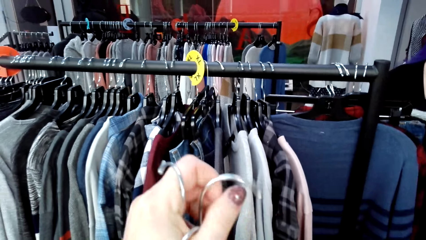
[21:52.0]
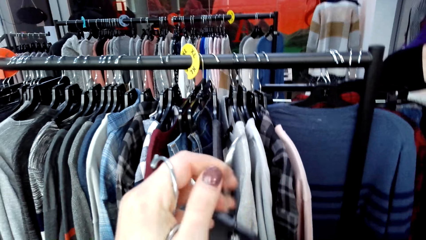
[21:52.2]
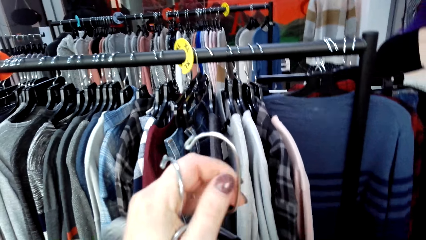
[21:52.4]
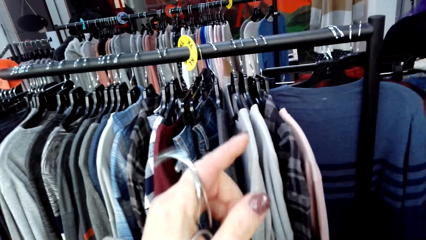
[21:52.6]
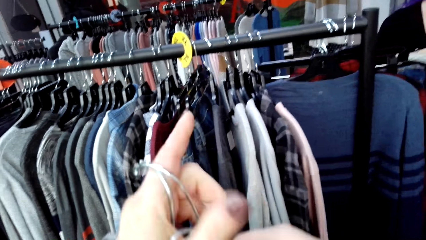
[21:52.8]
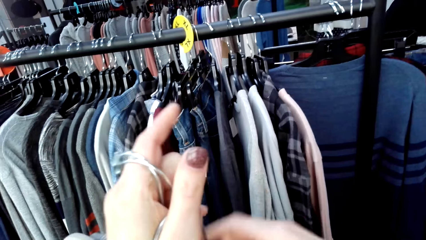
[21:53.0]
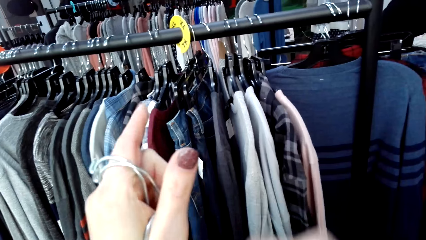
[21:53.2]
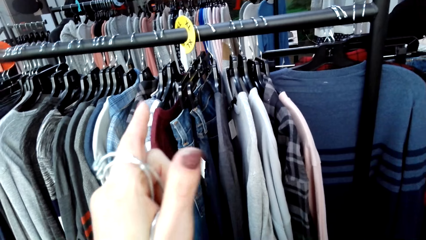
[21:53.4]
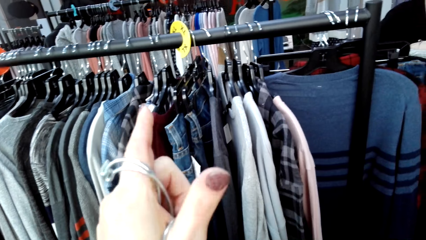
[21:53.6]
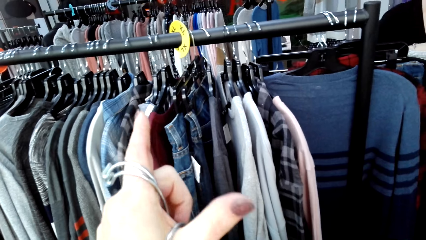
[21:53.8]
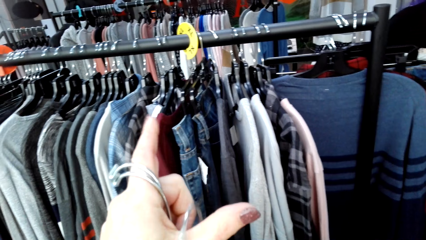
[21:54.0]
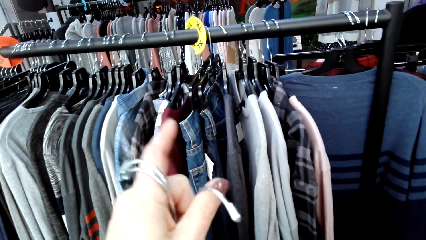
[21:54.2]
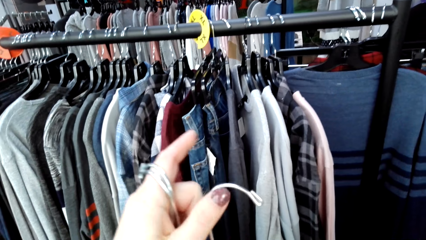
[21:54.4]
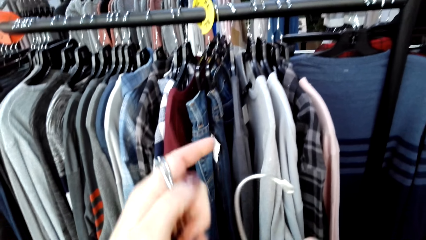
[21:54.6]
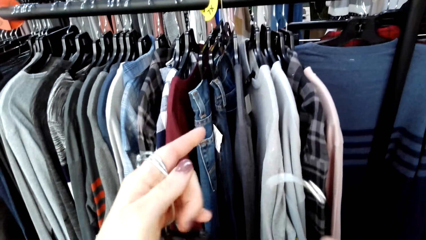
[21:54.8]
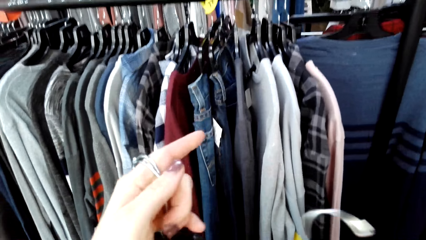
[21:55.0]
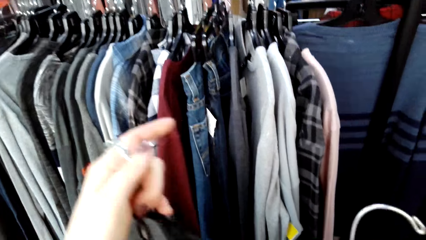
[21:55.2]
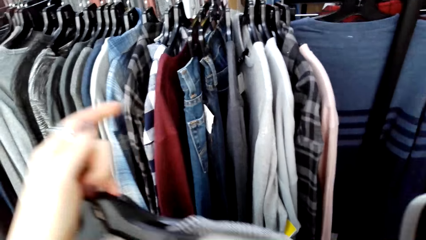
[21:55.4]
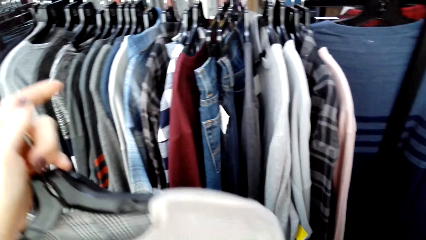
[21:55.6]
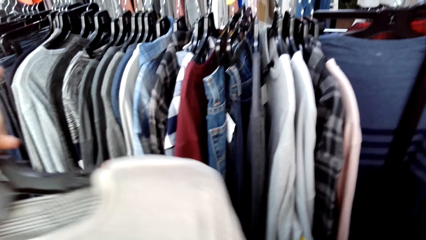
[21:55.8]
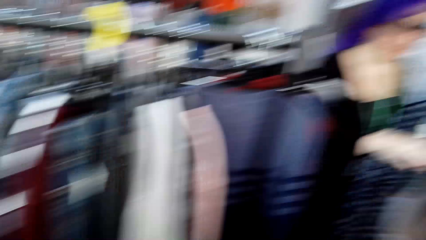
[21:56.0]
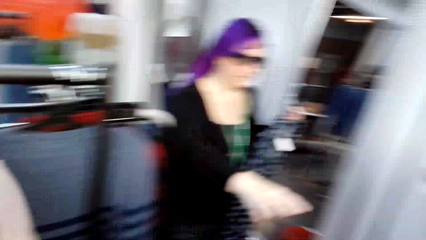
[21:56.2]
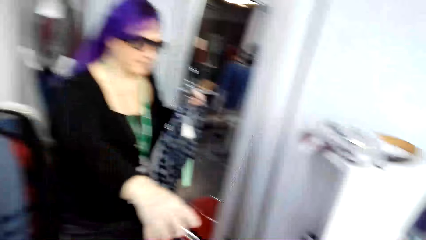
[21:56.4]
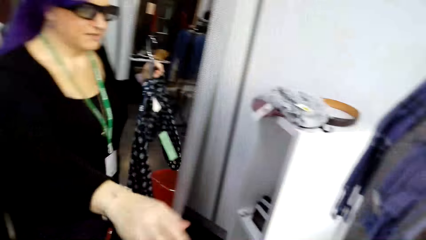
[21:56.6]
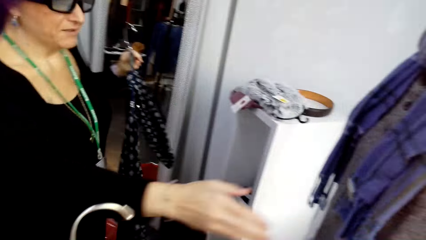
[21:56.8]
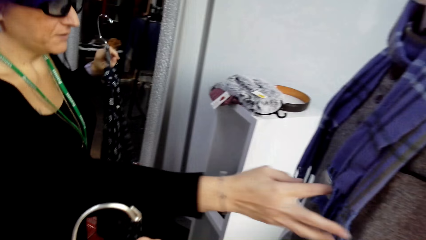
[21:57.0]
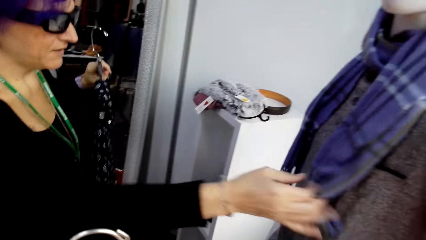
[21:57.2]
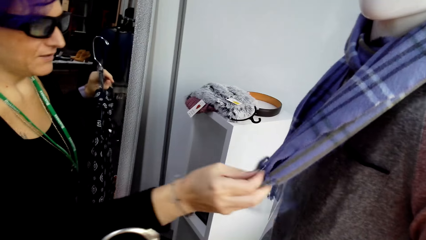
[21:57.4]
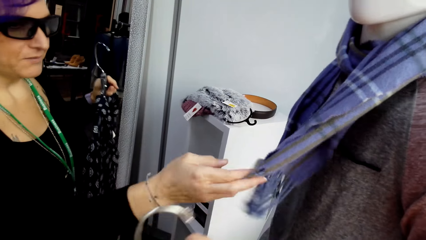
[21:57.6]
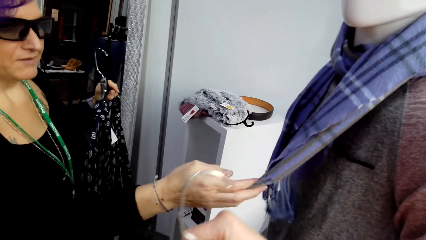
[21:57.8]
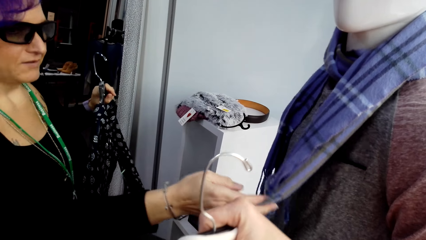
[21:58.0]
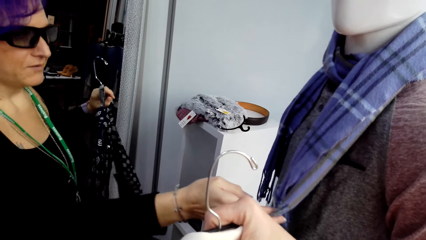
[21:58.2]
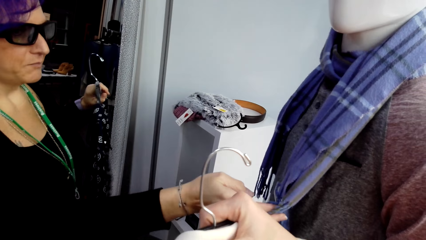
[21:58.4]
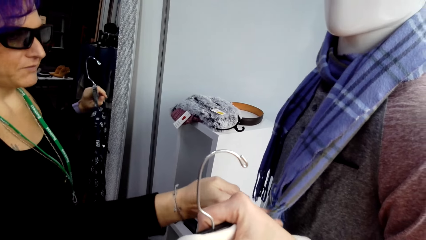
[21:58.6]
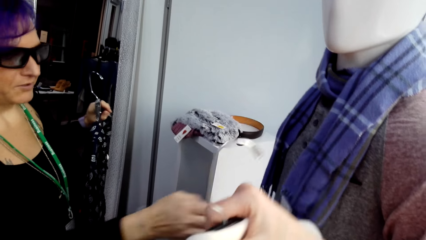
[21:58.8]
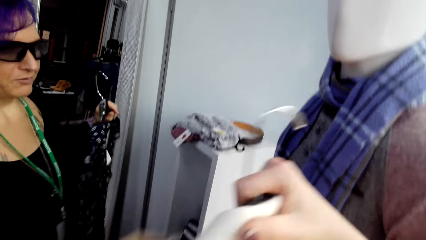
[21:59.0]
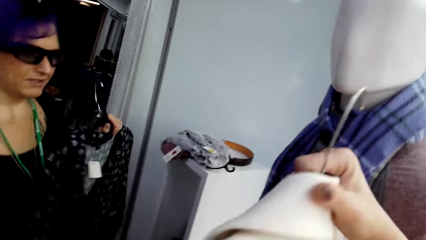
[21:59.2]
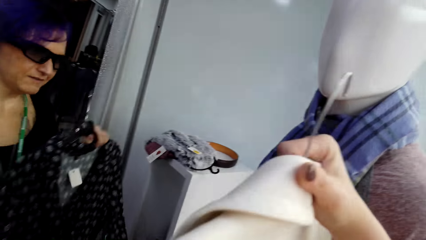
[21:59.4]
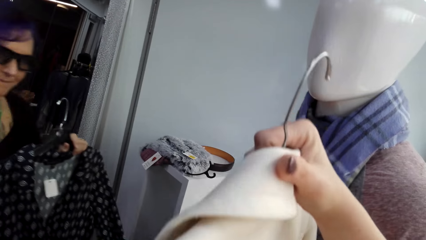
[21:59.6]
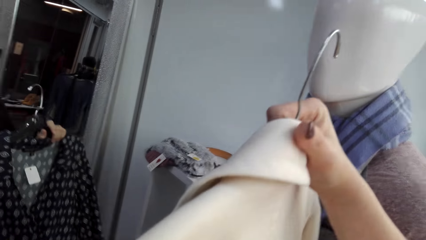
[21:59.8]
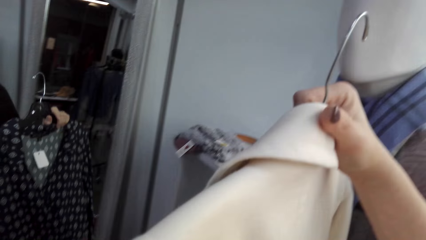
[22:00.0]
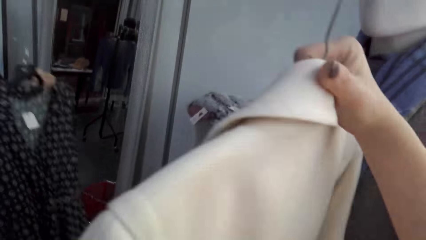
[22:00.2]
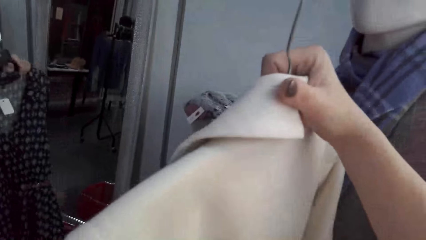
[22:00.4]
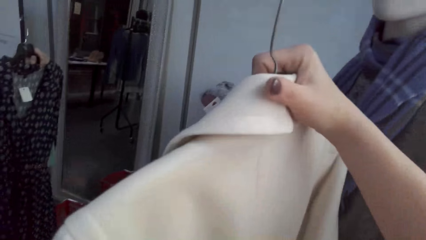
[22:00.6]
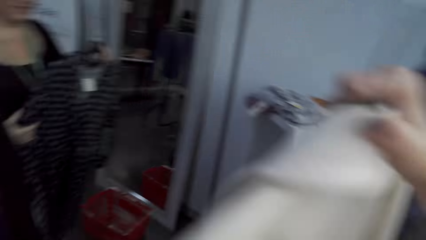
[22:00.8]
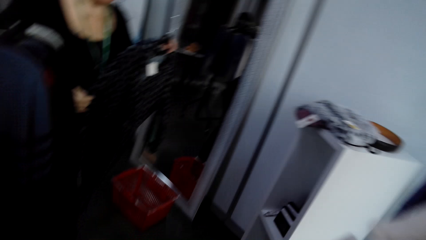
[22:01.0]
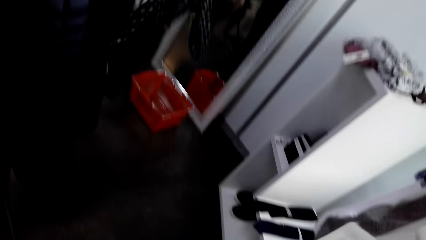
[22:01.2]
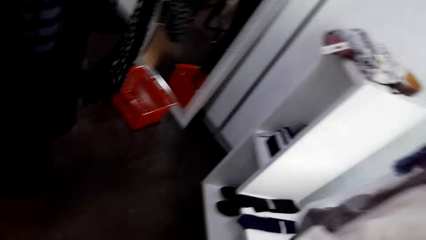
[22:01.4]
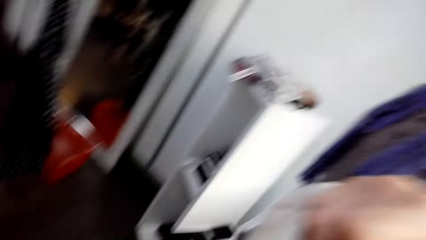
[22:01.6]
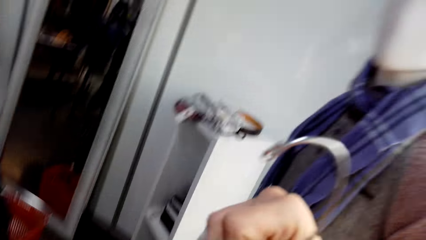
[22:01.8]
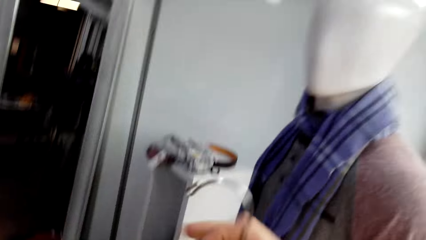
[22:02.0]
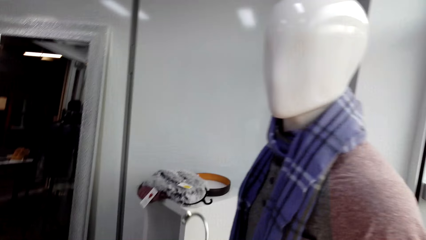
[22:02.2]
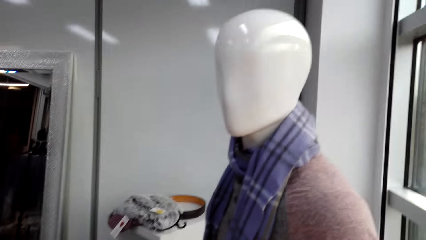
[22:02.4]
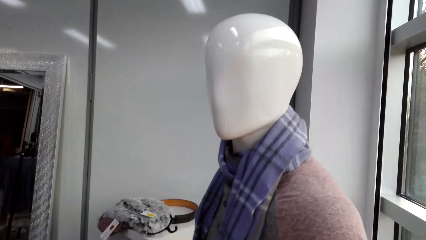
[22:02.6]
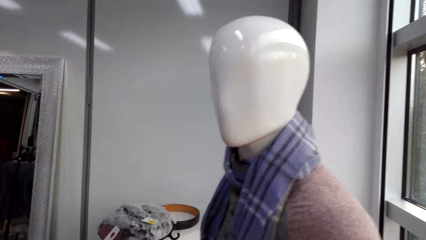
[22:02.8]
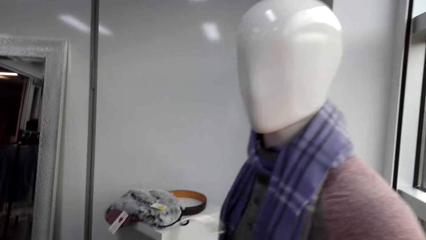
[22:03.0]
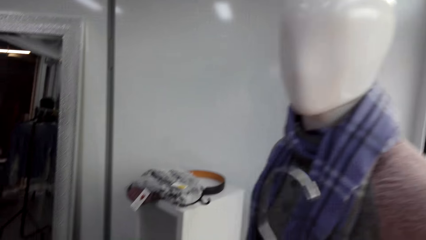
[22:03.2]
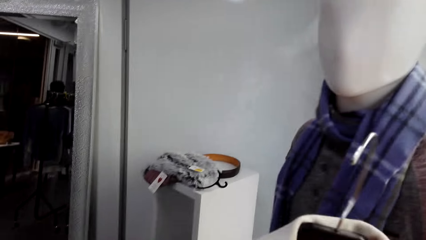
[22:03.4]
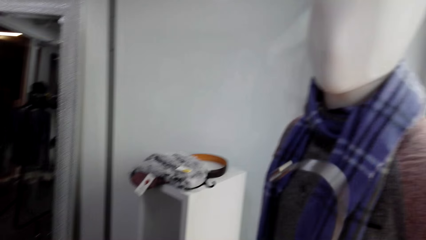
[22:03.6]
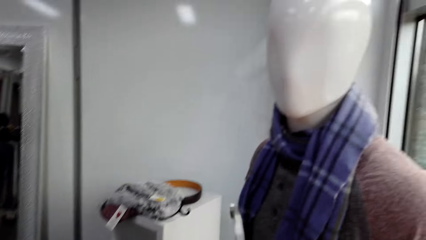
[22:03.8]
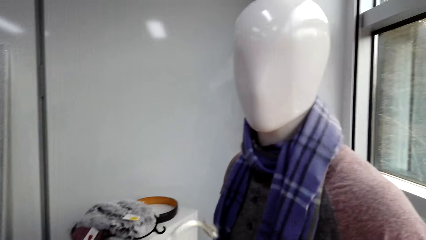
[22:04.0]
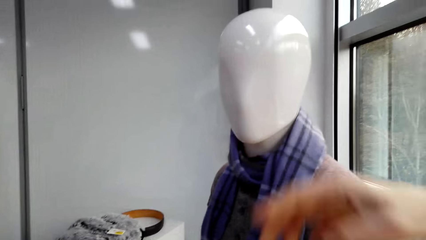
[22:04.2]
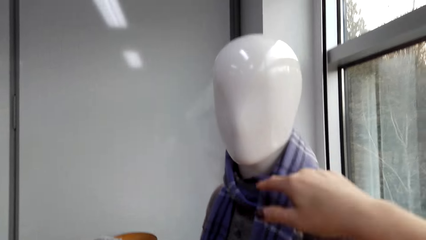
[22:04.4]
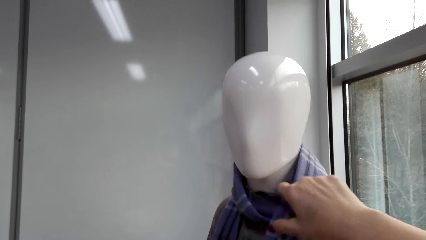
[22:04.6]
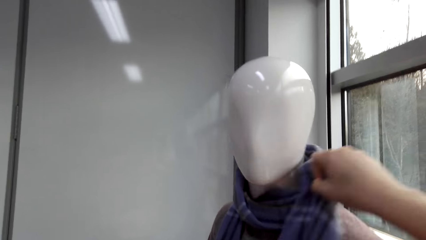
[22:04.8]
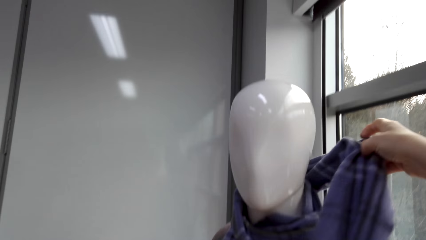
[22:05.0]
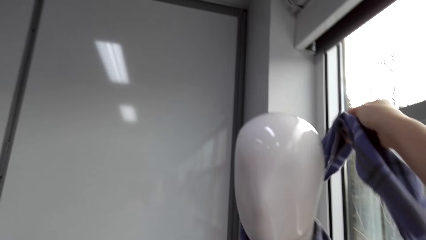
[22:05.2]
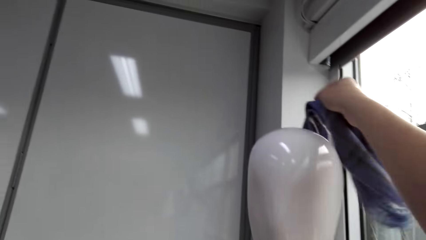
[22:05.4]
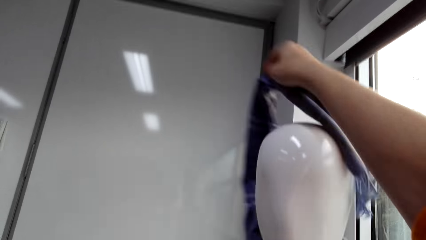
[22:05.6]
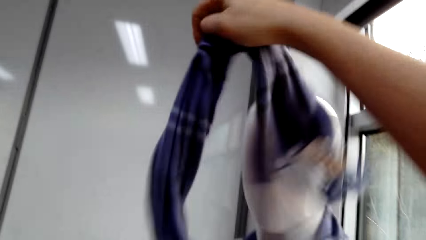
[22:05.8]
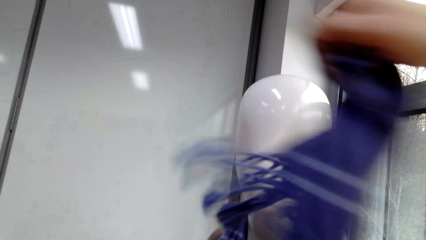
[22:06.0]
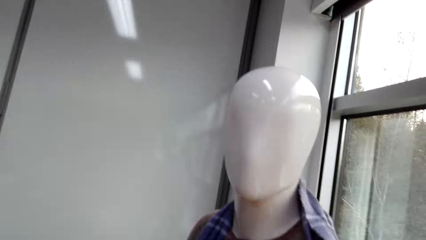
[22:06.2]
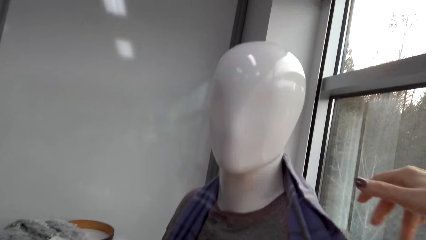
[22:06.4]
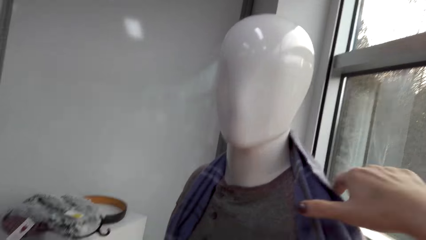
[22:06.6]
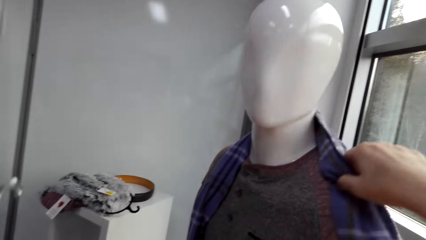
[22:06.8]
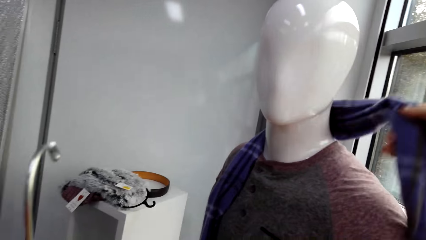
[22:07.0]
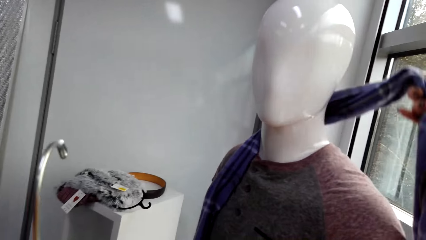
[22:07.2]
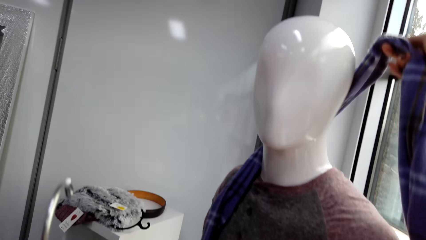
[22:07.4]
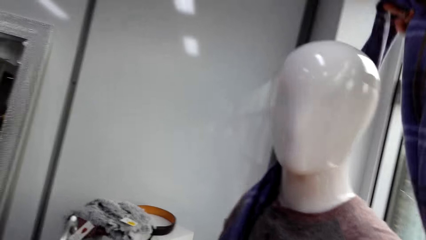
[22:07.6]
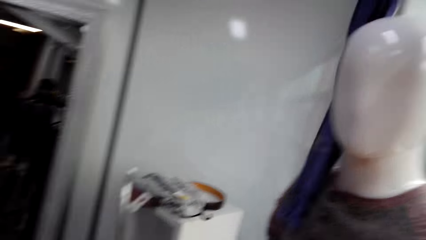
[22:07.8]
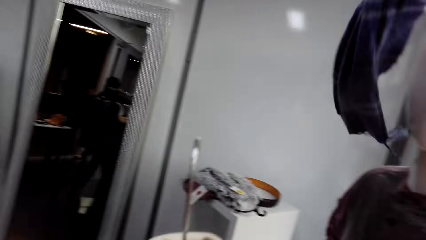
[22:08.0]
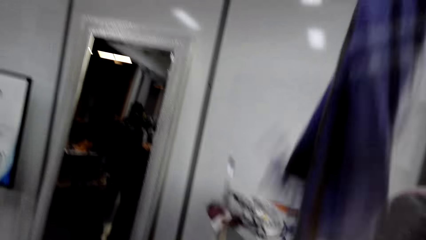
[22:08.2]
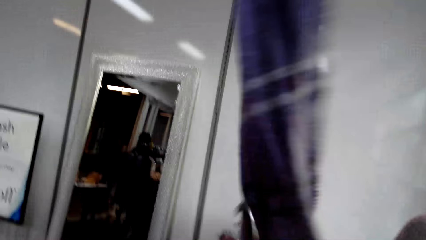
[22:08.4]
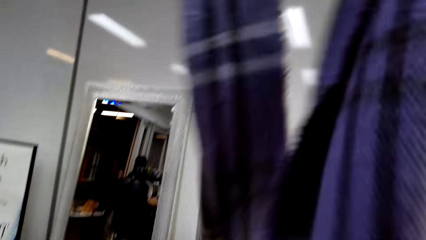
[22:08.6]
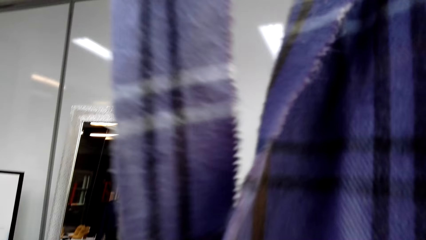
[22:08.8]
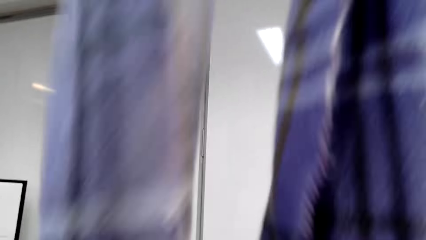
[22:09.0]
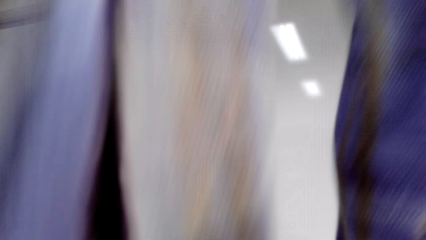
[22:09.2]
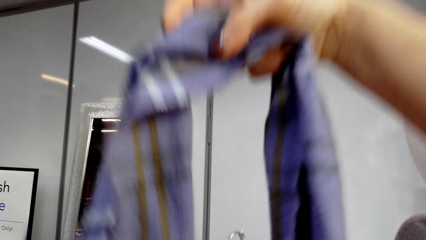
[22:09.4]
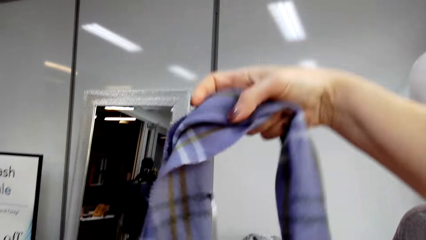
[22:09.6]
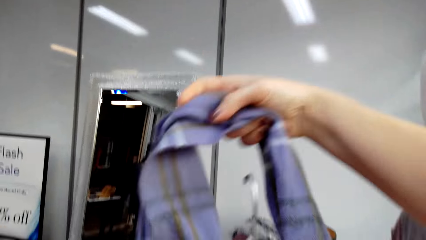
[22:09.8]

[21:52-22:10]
The camera wearer looks around. They move a hand. They exchange the clothe in the other hand. A lady touches on the scarf. The camera wearer looks around. They lift the clothe. The lady moves backwards. The camera wearer looks around the room. They touch on the scarf. They unroll the scarf from the dummy. They pick up the scarf.
